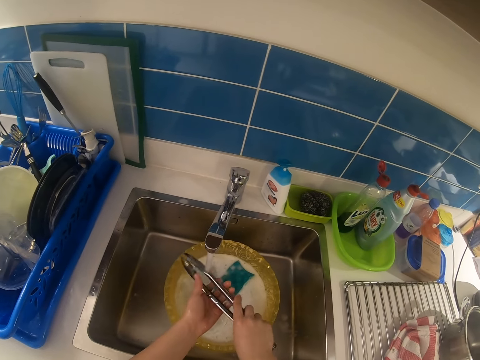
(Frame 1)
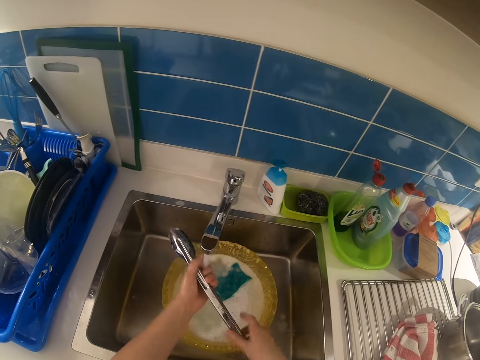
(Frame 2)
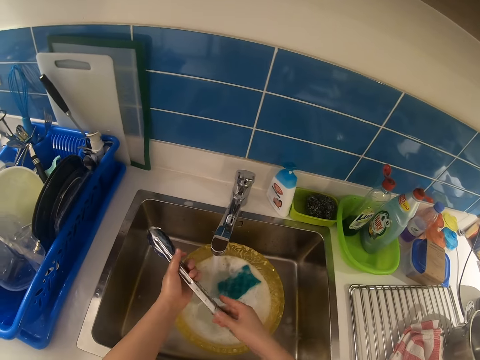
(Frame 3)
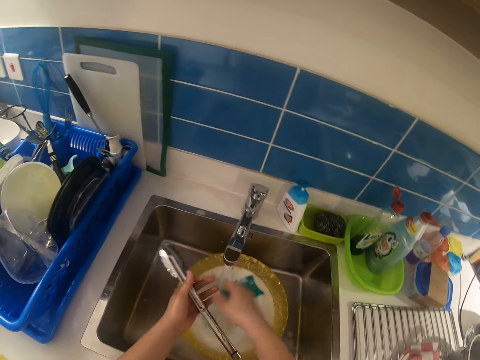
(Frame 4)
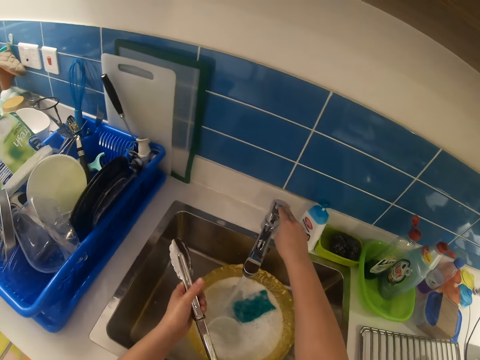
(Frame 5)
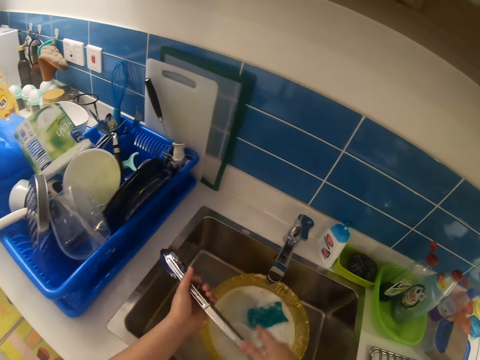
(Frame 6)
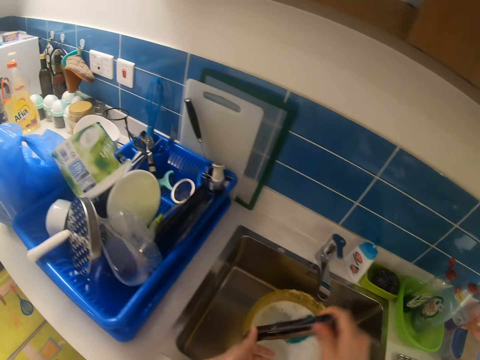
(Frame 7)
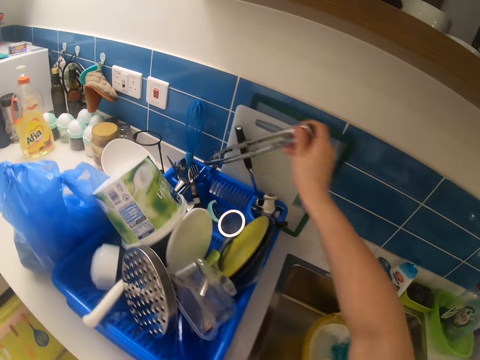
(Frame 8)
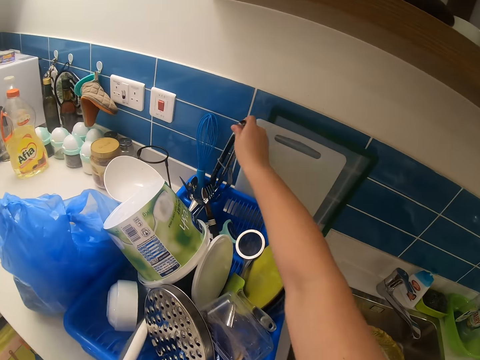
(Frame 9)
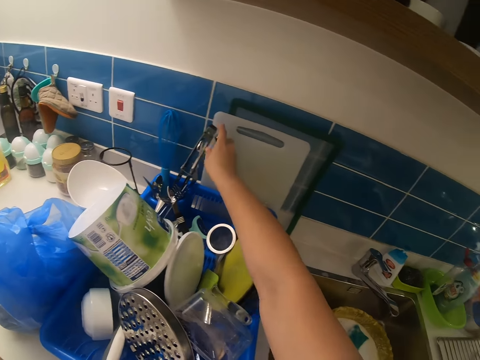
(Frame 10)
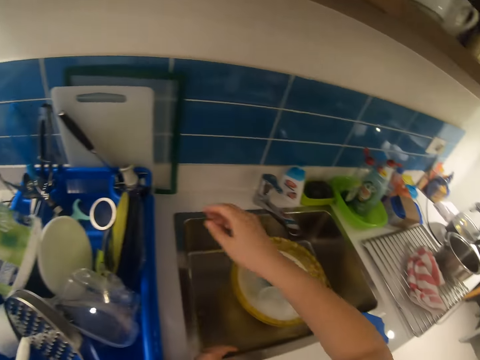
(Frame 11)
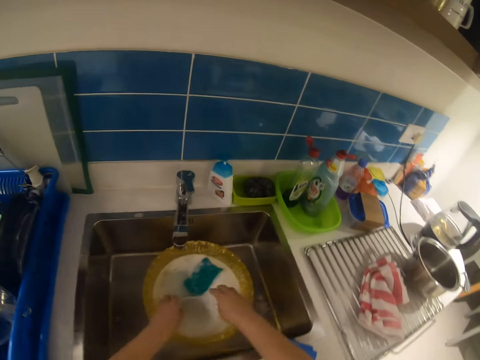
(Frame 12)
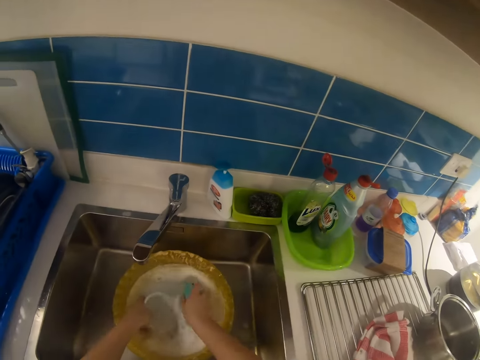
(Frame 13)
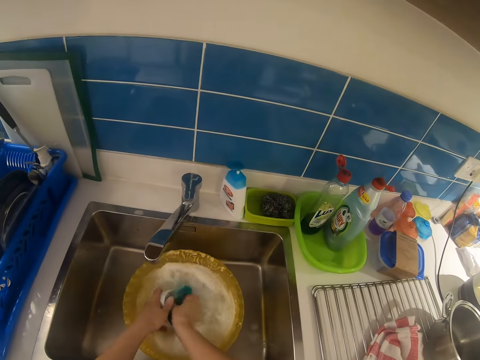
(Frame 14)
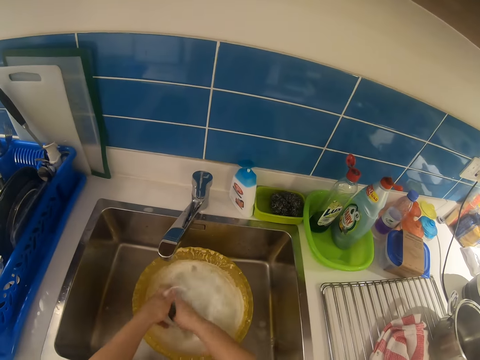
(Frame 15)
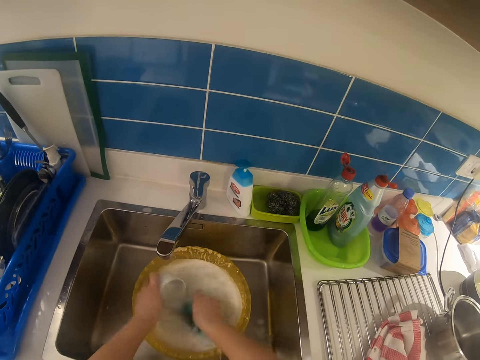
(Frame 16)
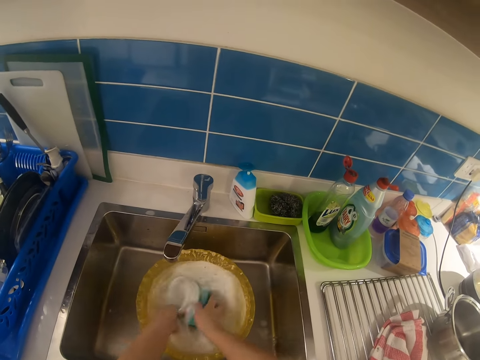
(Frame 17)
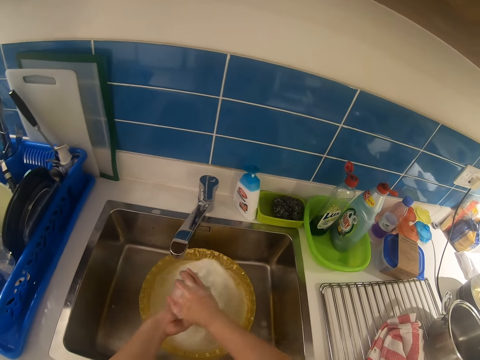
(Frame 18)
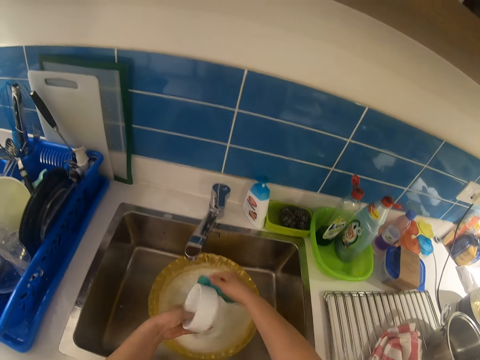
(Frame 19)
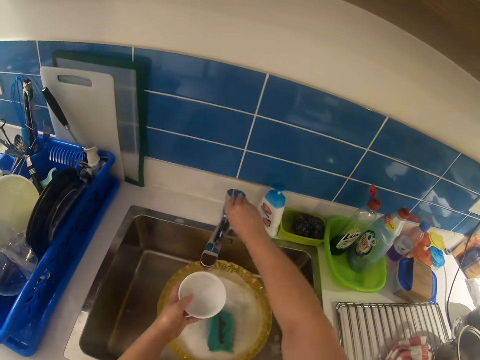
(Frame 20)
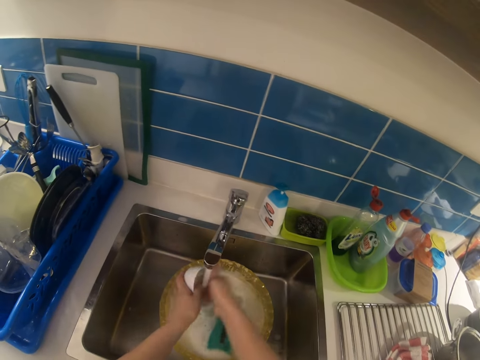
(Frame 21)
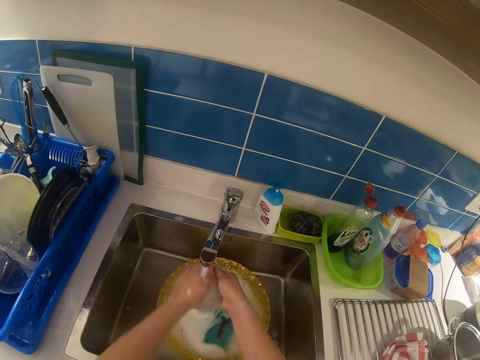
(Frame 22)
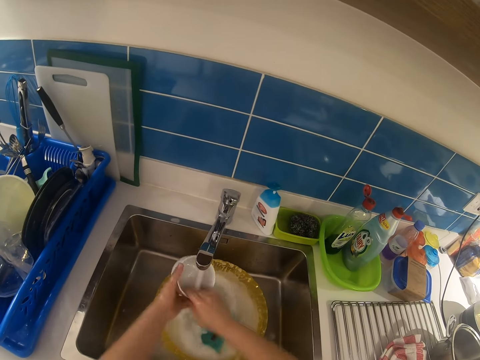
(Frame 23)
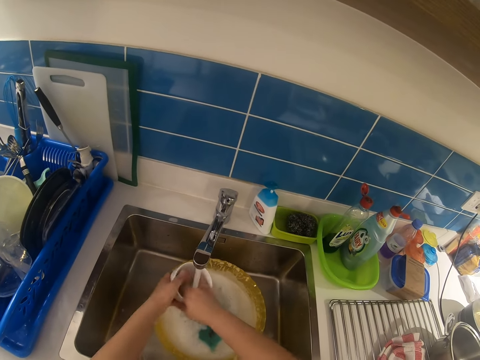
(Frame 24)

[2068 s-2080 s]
The camera wearer turns off the tap. He passes the tongs to the right hand. He puts the tongs on the utensil rack. He picks up the sponge. He picks up the little bowl. He scrubs the bowl with the sponge. He drops the sponge in the bowl. He turns on the tap. He rinses the bowl with his hand.

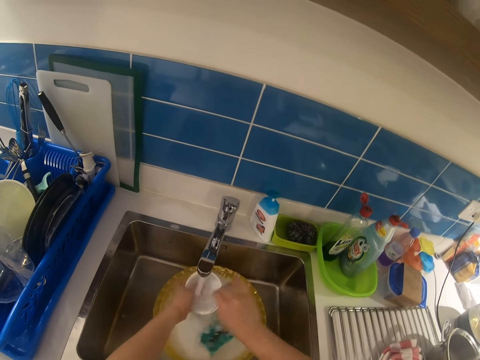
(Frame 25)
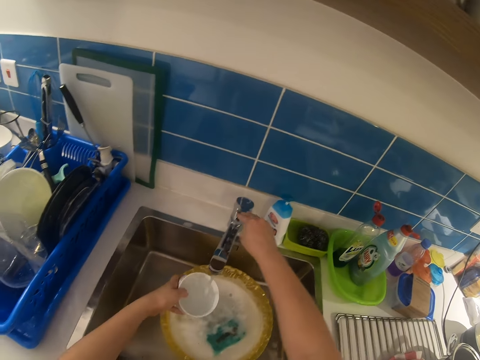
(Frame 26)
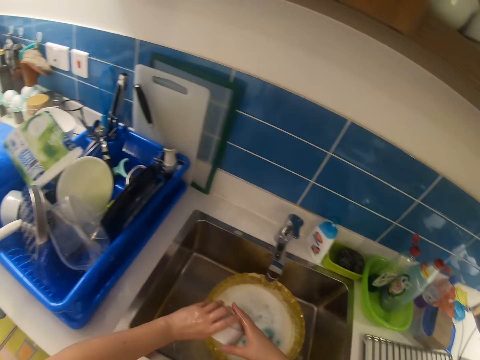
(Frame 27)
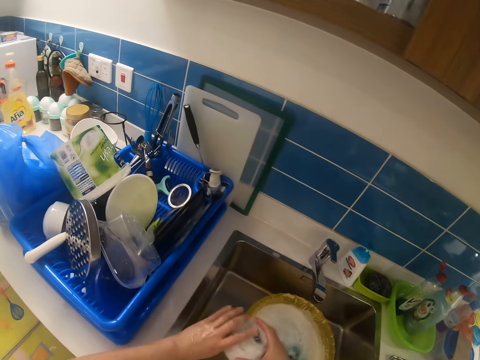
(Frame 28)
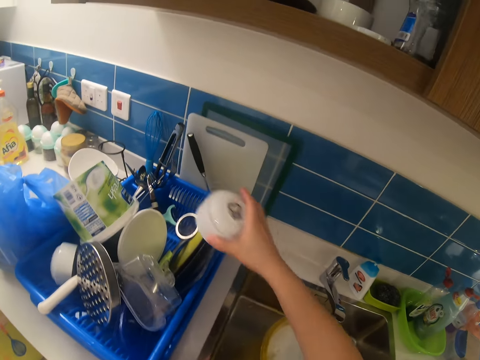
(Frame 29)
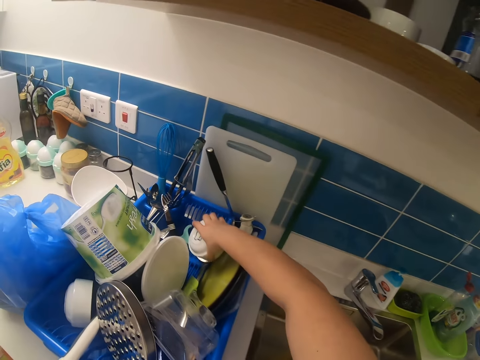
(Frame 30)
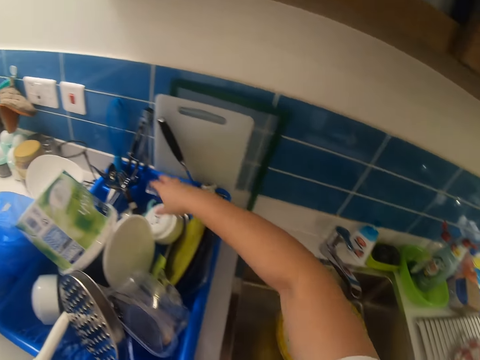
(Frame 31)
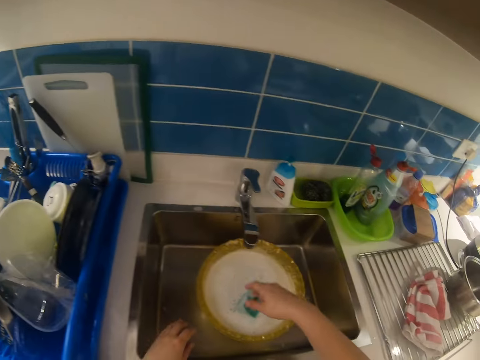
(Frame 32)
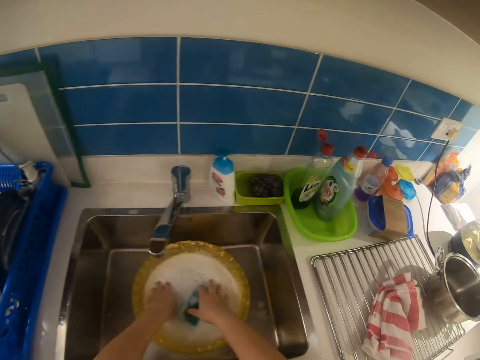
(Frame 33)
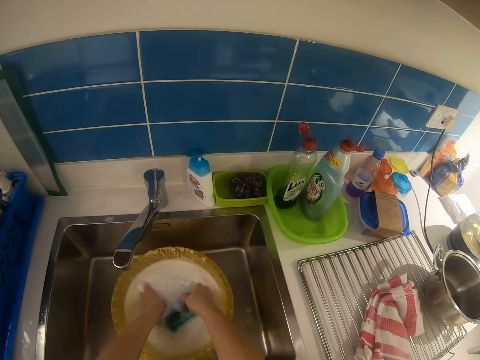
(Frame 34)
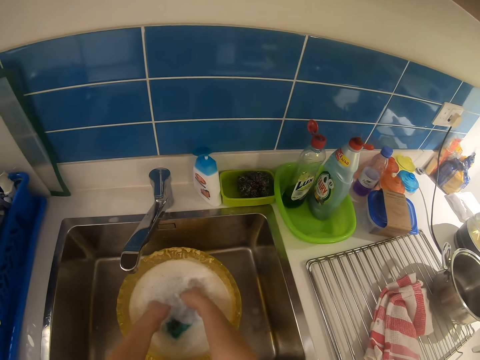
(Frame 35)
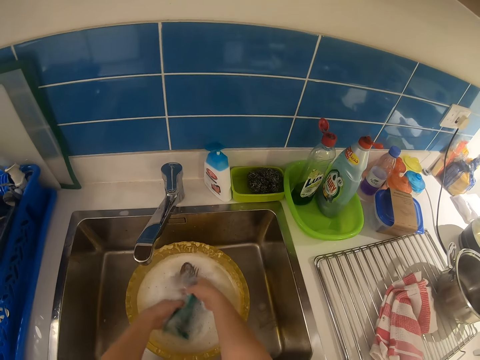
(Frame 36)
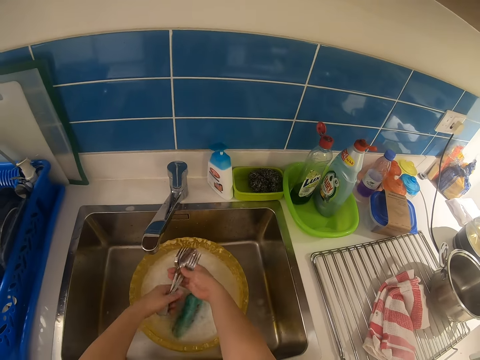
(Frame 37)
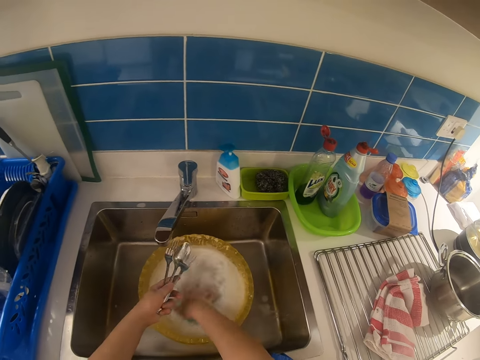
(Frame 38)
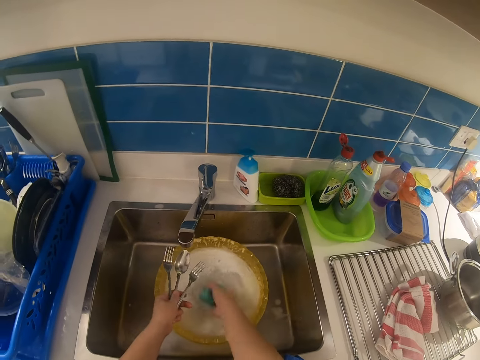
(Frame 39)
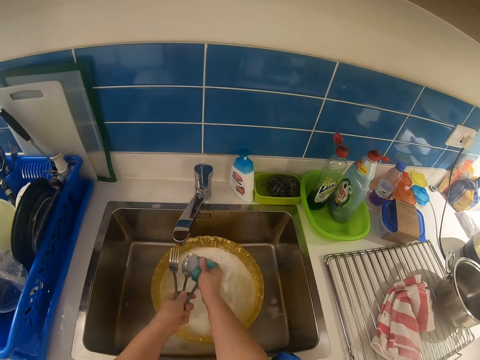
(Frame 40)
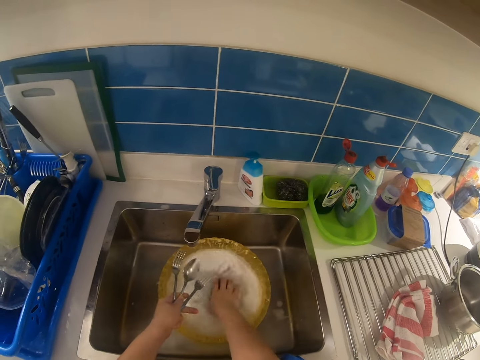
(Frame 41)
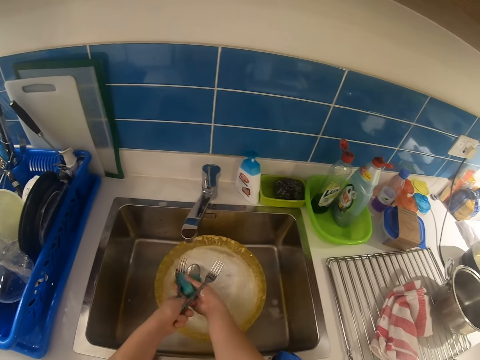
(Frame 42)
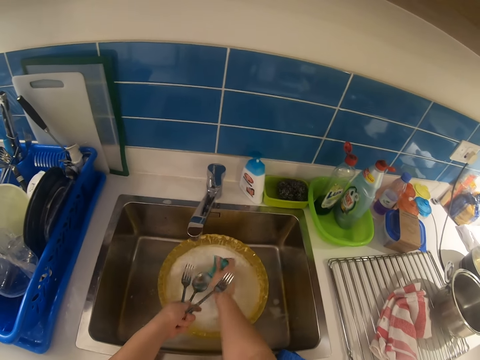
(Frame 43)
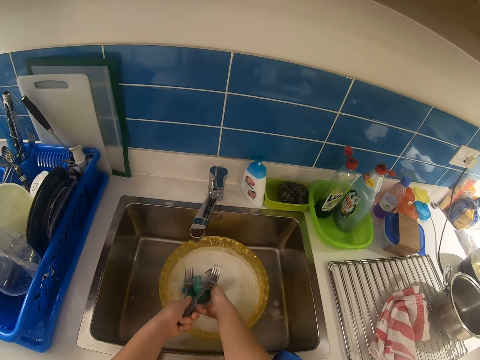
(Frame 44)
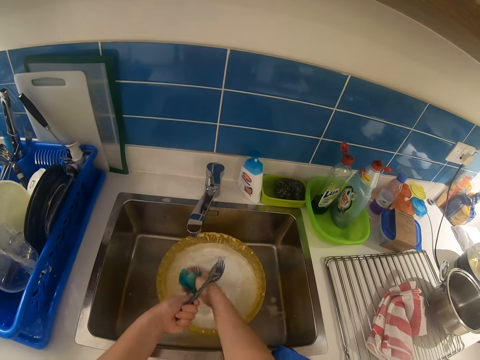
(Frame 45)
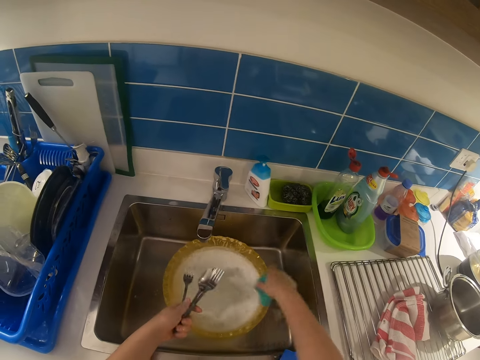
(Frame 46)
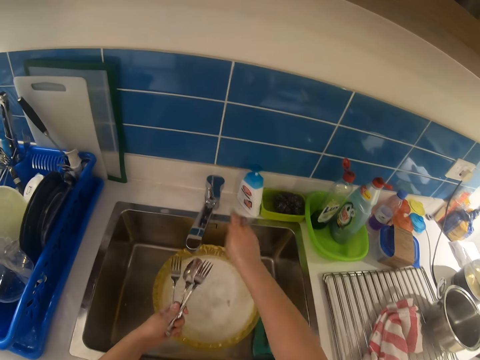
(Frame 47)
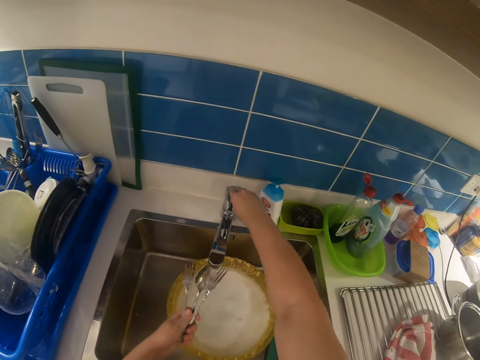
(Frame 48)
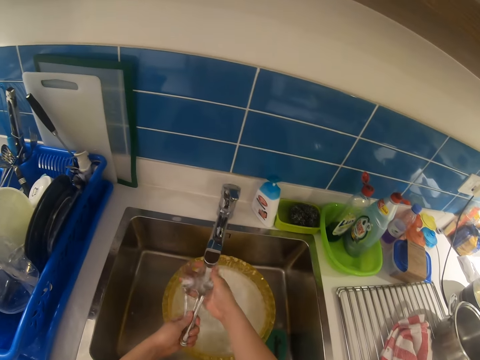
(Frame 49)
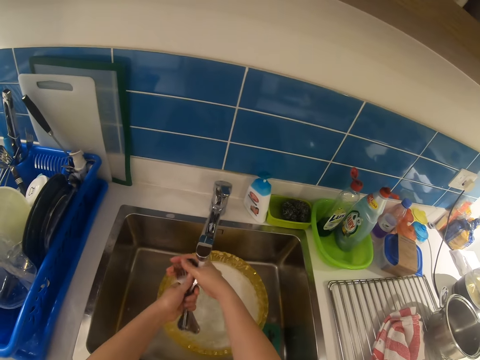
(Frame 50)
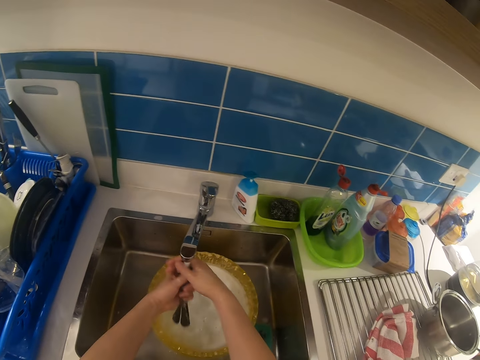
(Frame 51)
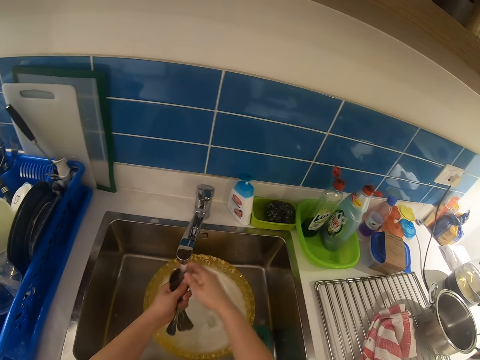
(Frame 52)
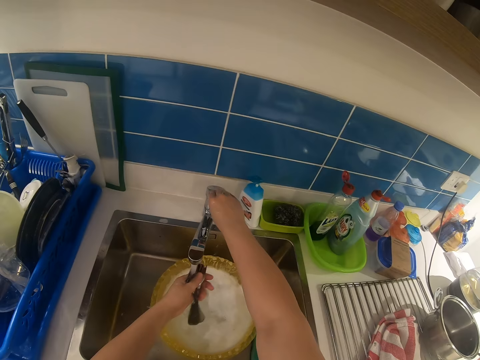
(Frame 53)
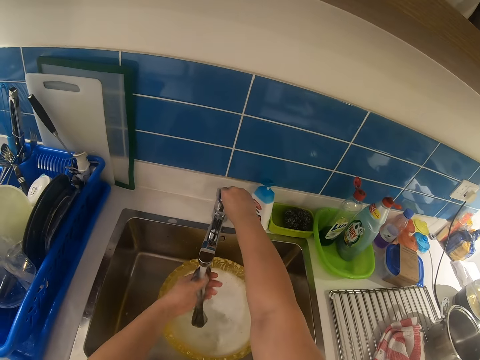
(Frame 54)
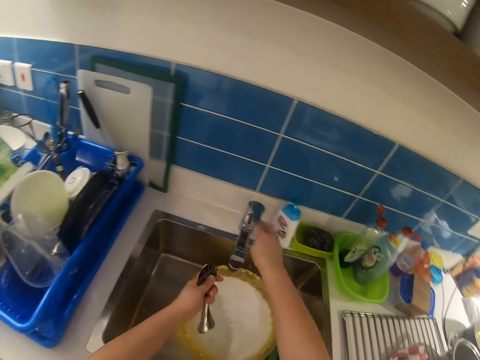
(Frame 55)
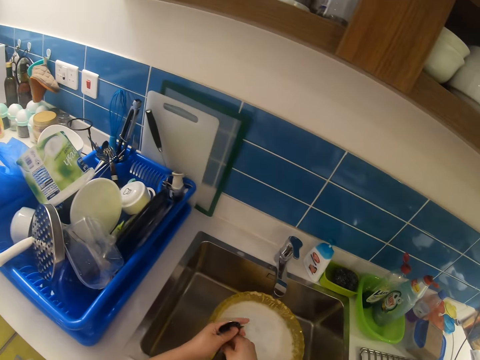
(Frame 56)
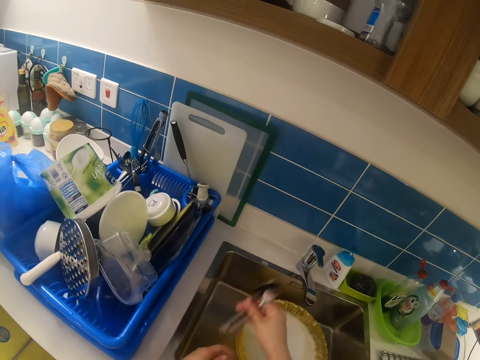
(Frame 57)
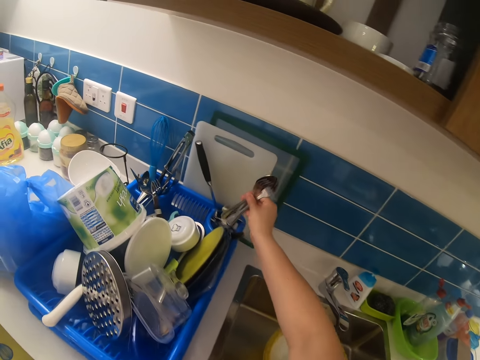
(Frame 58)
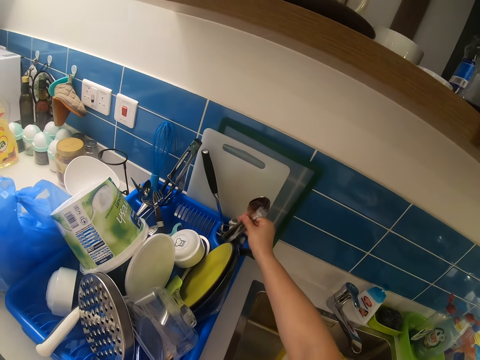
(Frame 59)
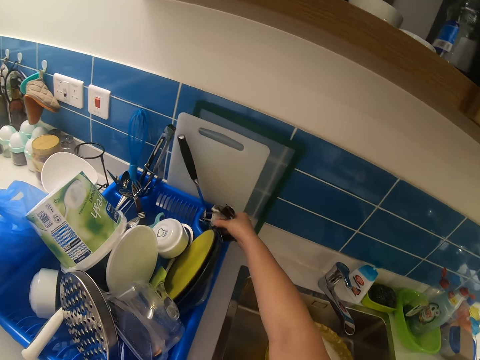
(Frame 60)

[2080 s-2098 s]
The camera wearer turns off the tap. He passes the bowl to the right hand. He puts the little bowl in the utensils basket. He picks up the spoon and fork with his left hand. He picks up the sponge. He scrubs the spoon and forks with the sponge in his right hand. He drops the sponge in the sink by the bowl. He turns on the tap. He rinses the spoon and forks. He turns off the tap. He passes the forks to the right hand. He drops the spoon and forks in the utensil basket with his right hand.
